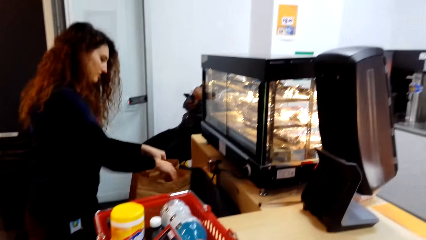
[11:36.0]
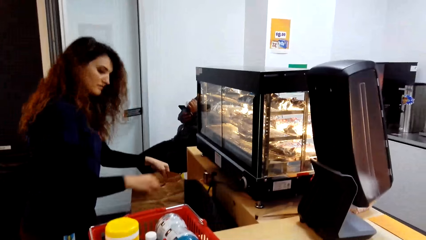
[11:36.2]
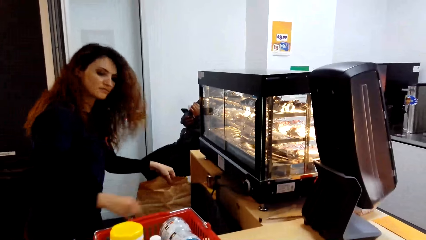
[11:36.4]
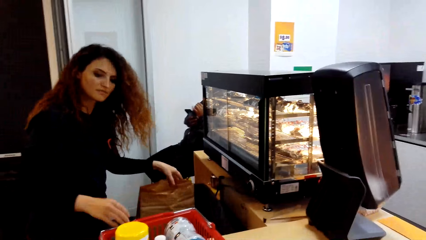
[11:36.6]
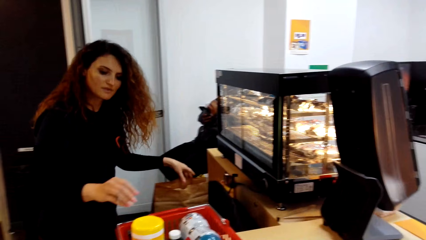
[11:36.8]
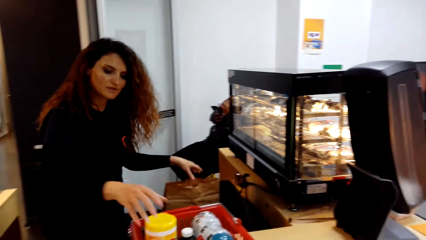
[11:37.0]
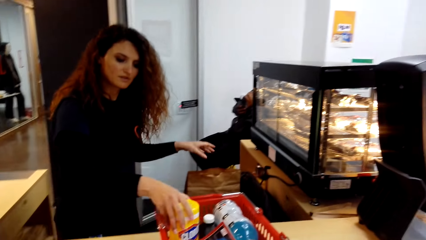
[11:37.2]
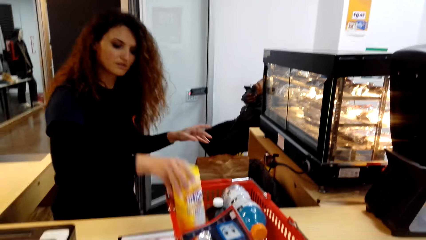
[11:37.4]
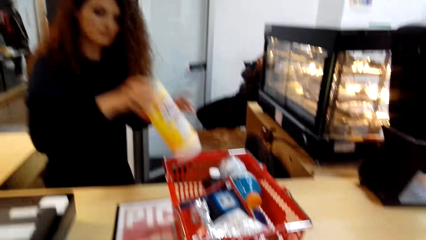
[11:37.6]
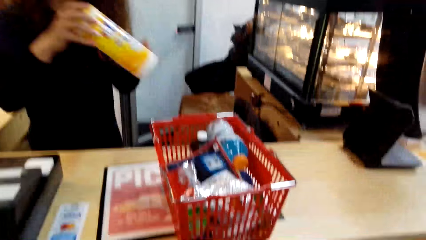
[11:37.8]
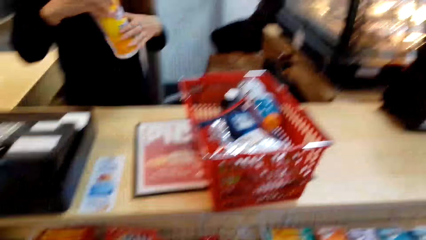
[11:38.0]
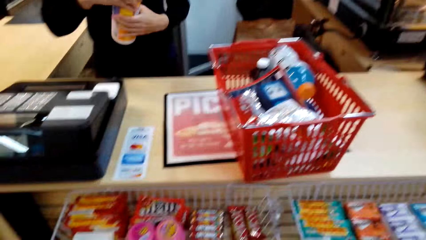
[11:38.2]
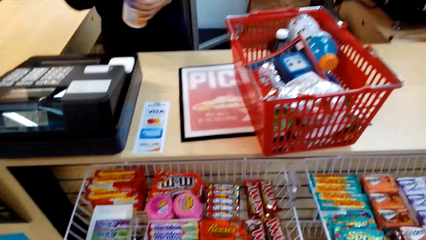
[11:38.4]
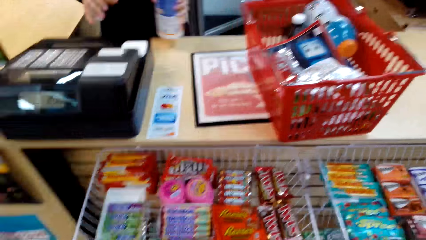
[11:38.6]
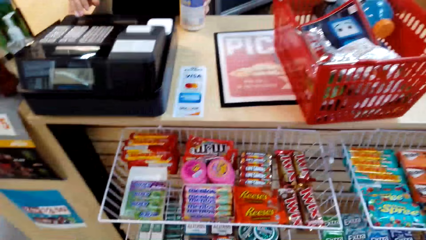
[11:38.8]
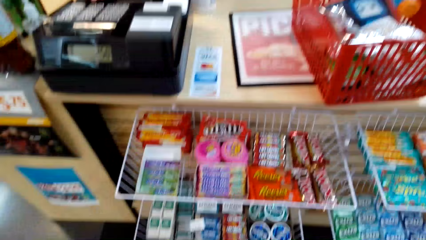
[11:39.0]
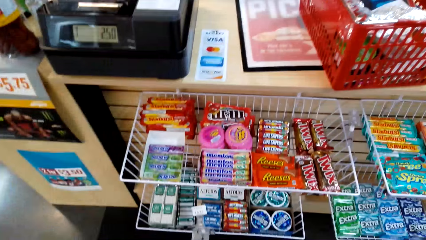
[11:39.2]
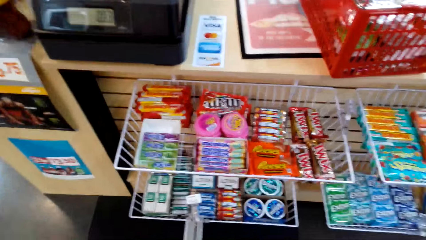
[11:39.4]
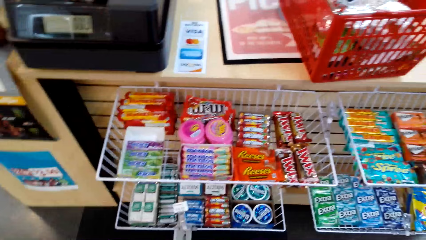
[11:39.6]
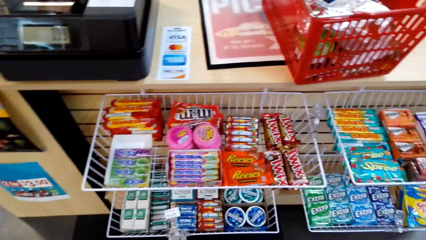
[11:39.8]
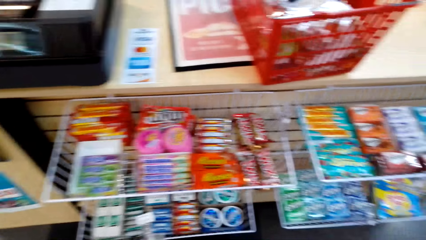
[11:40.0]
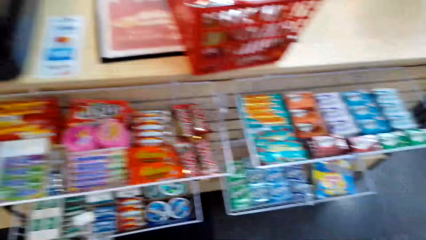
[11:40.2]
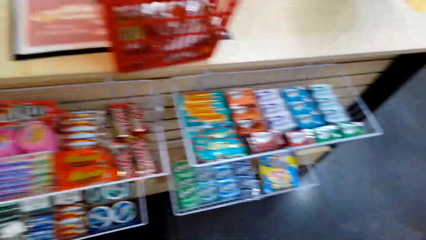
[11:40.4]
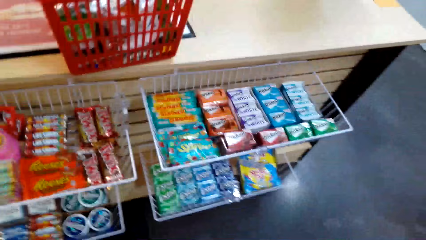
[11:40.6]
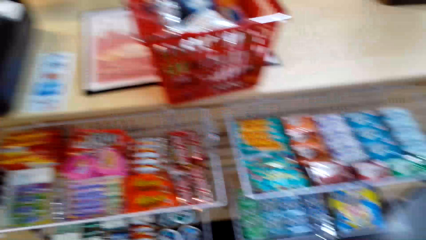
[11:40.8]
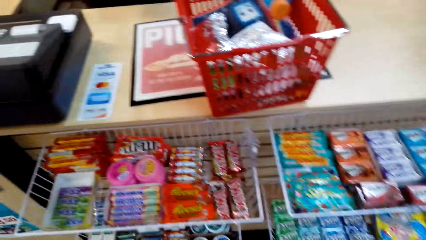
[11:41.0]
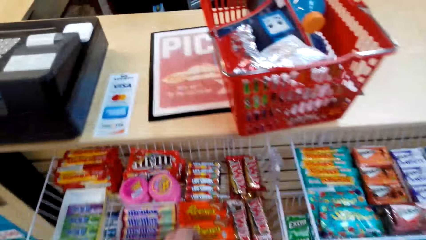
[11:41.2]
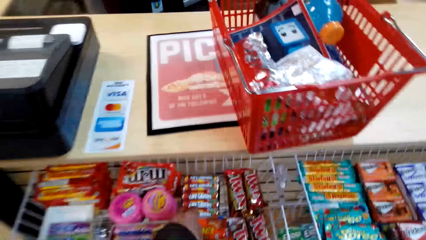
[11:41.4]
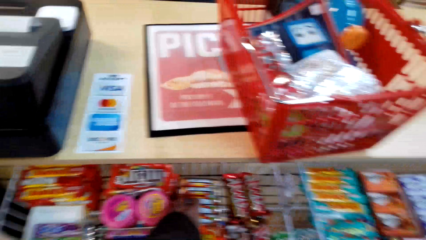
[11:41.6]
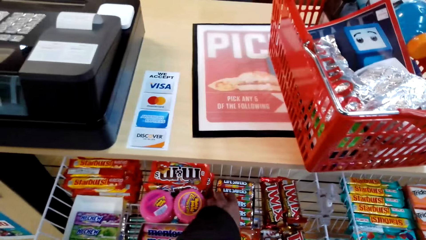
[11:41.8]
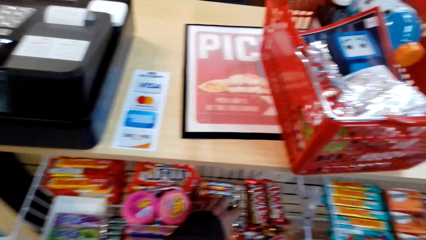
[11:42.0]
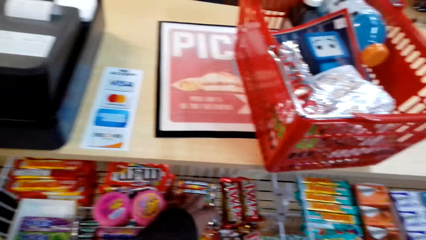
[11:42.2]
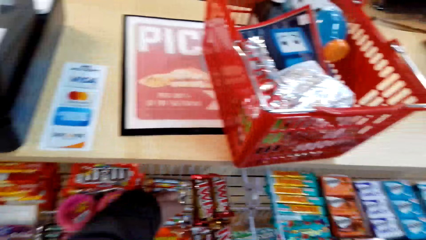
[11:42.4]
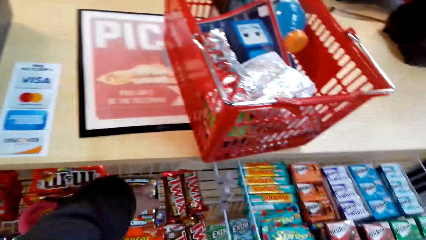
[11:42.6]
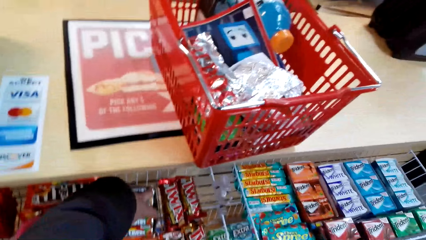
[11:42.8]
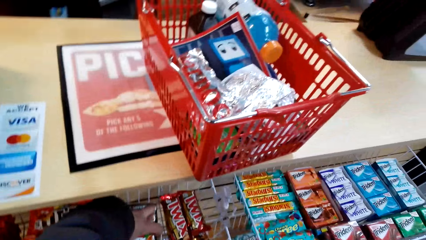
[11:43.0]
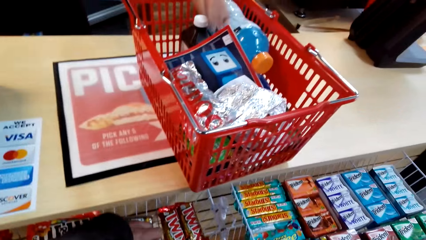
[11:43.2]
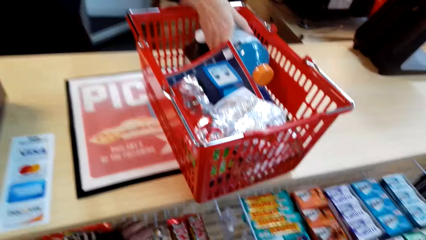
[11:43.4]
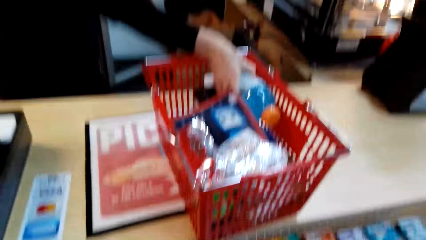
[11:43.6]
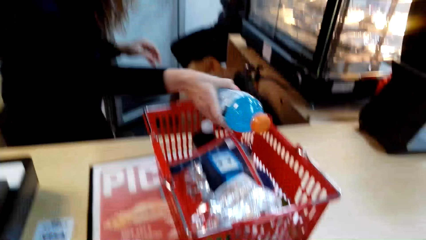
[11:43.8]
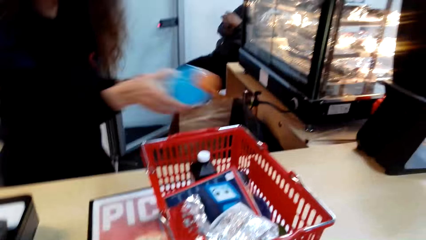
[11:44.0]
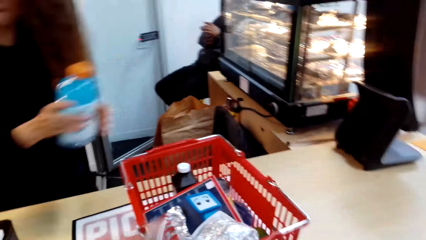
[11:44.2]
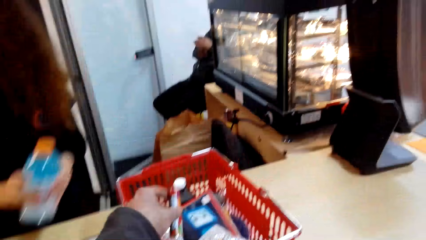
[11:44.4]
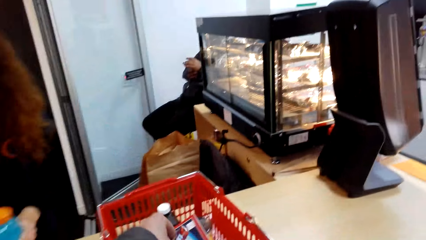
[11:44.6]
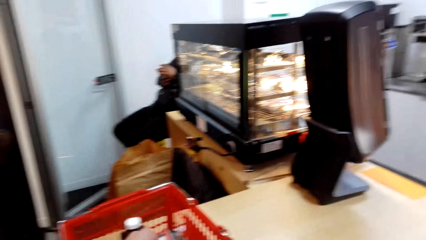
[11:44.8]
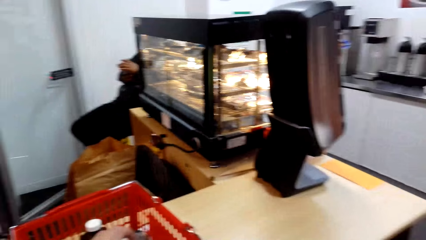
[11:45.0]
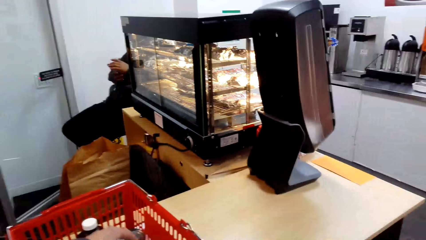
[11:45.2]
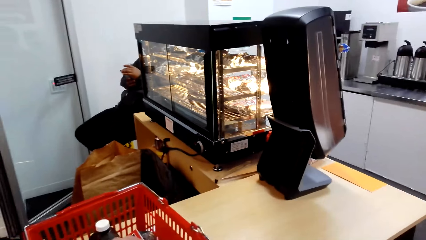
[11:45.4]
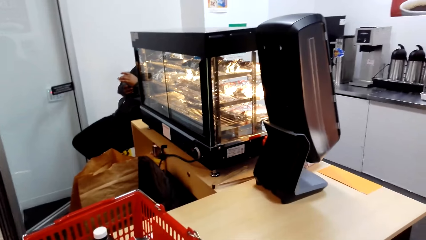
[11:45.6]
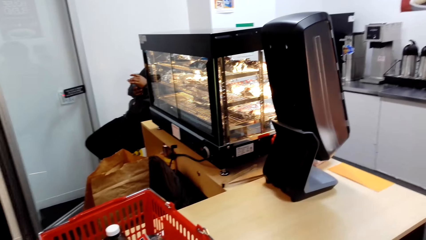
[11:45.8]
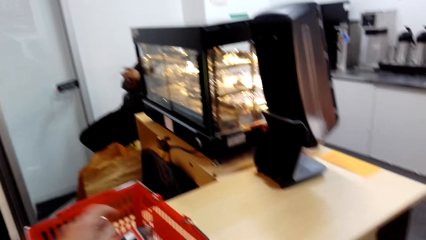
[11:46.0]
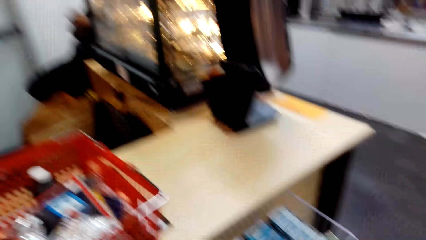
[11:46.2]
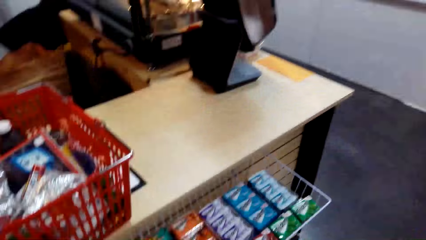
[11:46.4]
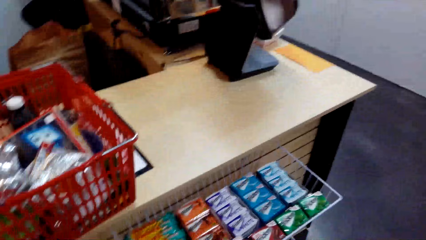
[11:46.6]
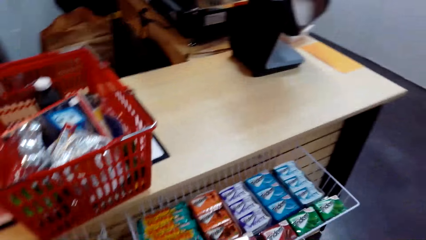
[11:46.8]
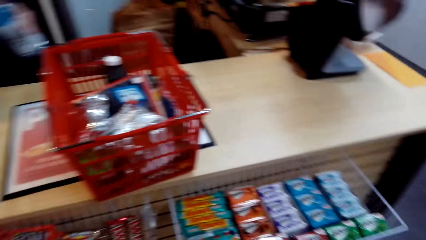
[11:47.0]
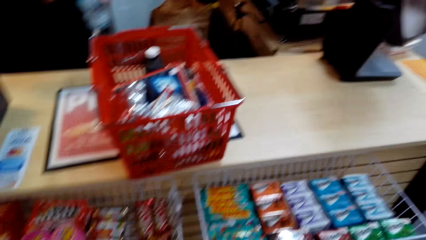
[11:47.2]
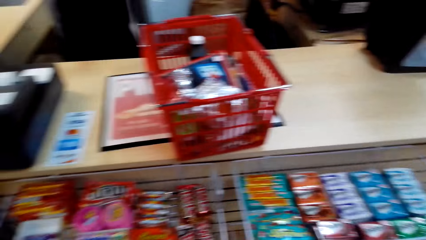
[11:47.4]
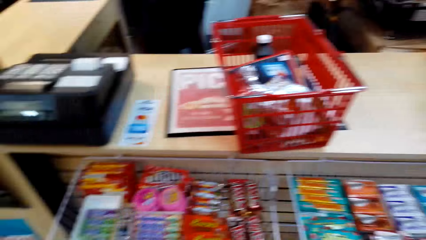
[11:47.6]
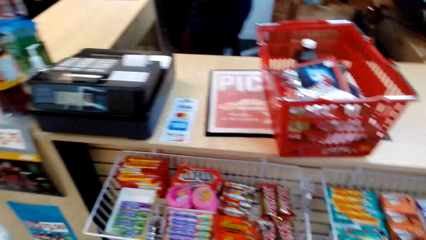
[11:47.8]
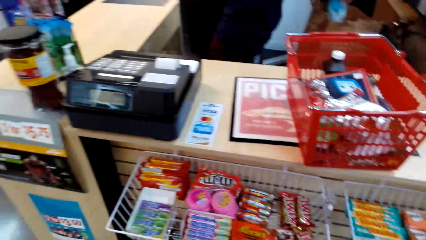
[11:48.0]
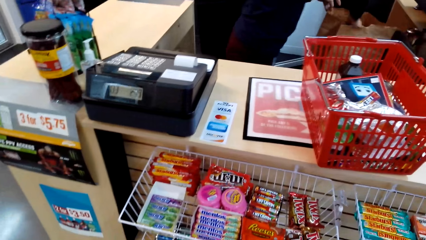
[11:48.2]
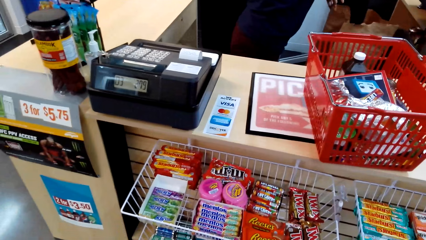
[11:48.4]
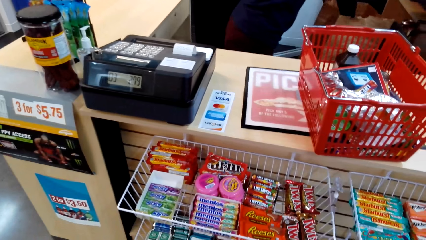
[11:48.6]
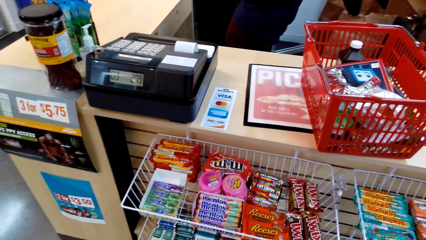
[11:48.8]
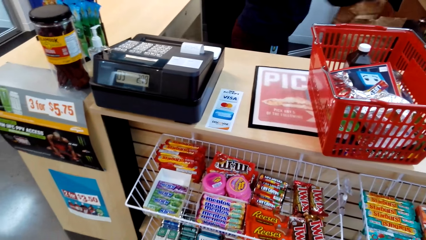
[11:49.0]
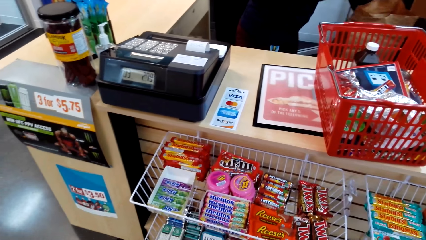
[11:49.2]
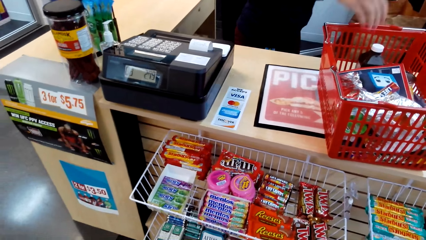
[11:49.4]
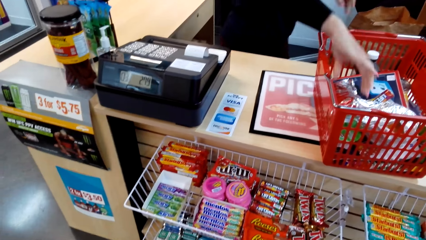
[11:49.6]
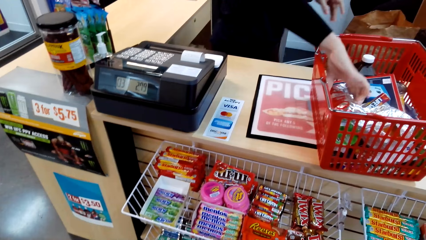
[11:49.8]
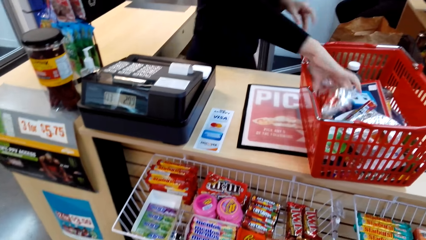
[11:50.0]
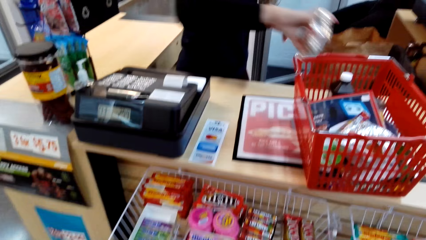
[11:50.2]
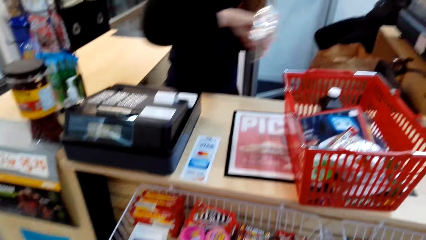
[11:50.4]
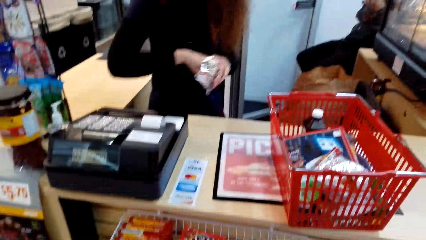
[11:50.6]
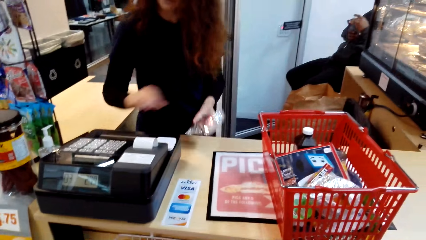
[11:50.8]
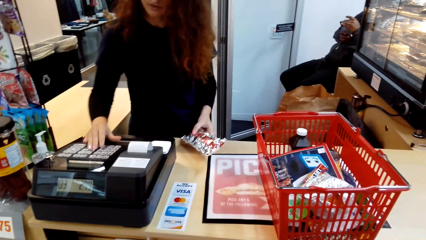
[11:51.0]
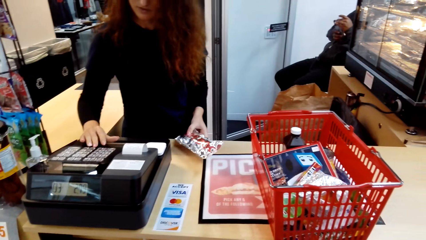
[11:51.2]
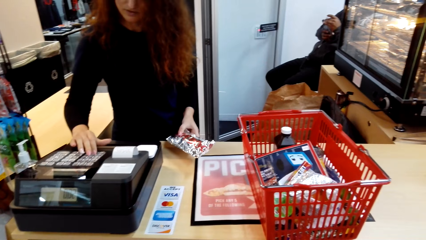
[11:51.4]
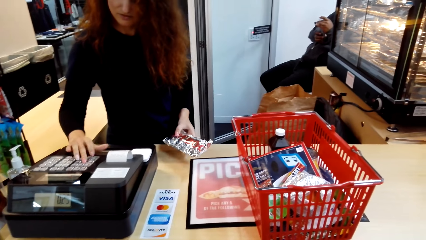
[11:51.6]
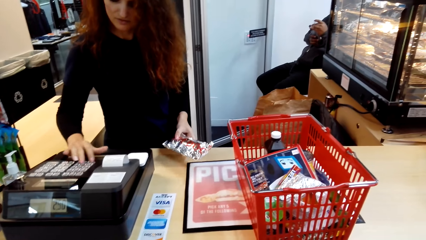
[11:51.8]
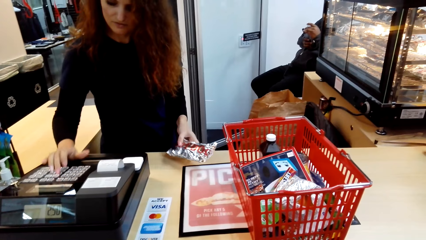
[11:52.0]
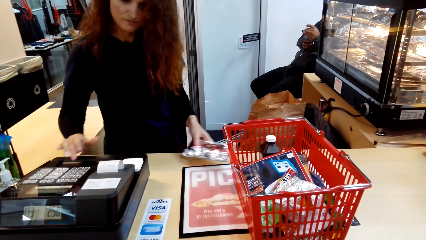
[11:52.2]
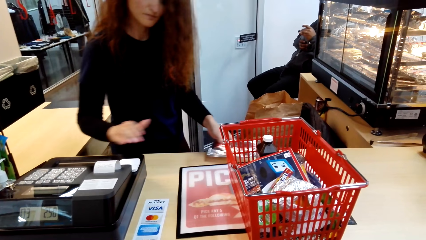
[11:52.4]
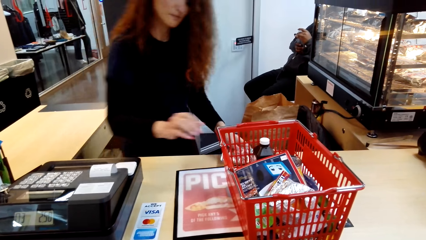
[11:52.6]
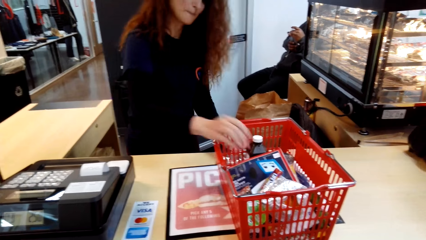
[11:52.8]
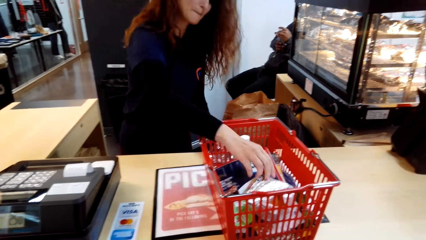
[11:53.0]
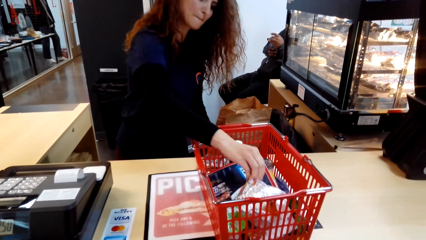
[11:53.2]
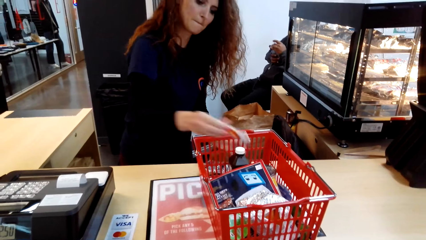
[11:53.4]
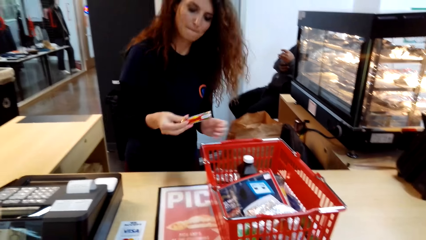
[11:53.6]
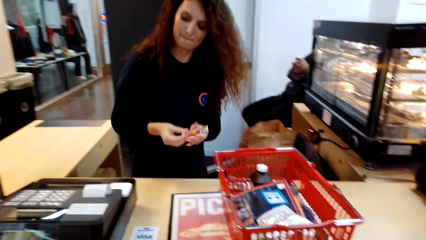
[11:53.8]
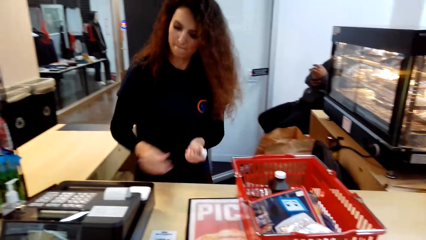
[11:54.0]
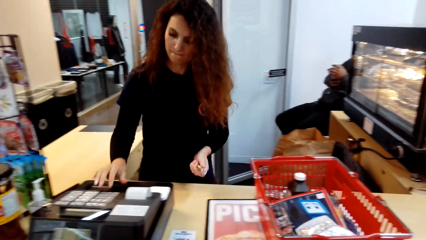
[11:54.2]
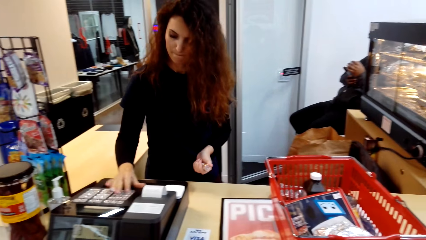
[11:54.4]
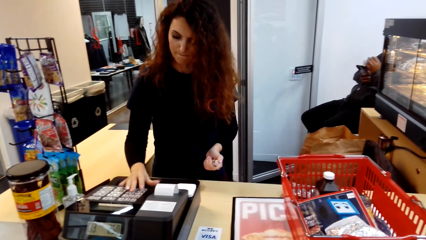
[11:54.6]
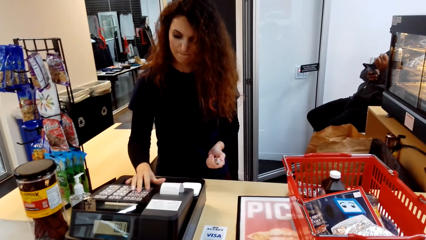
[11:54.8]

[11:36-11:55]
A man holds a tin and records goods on the teller. The camera wearer turns around. They pick chocolate from the basket. They hold a Twix bar on a holder. The man holds a bottle. The camera wearer puts the chocolate from the basket. They turn around. They look around. The man records goods on the teller and holds a package.
